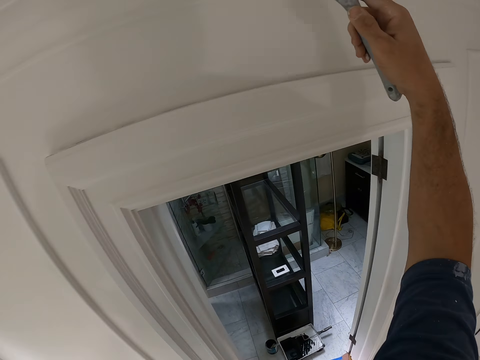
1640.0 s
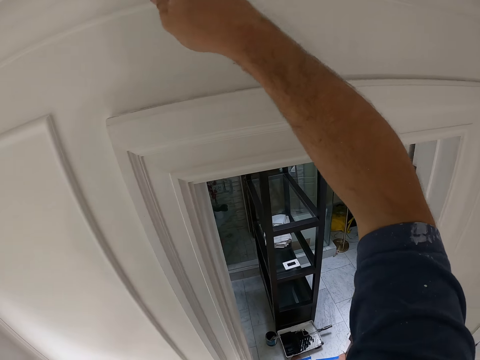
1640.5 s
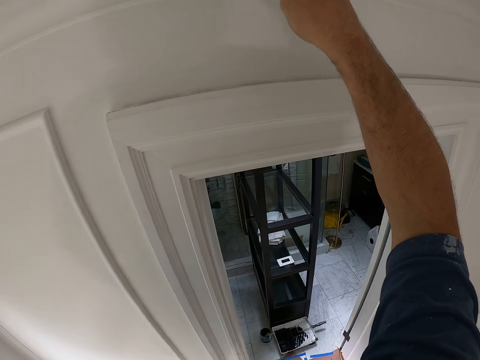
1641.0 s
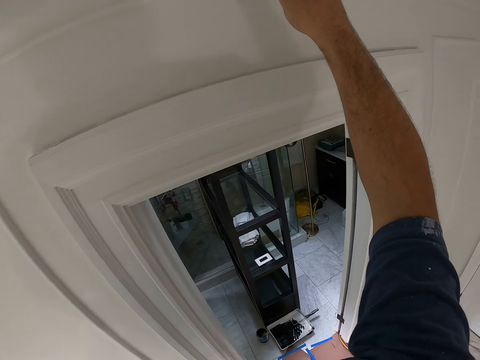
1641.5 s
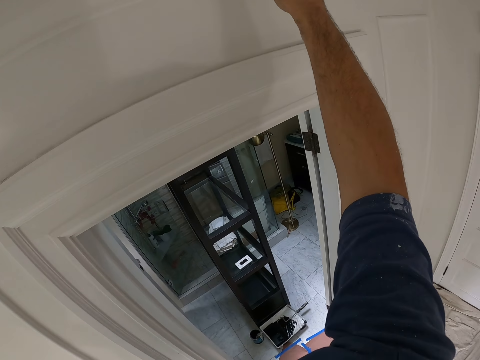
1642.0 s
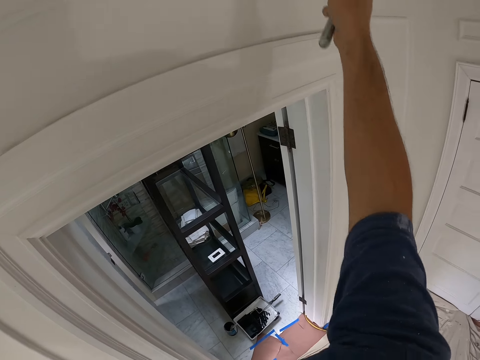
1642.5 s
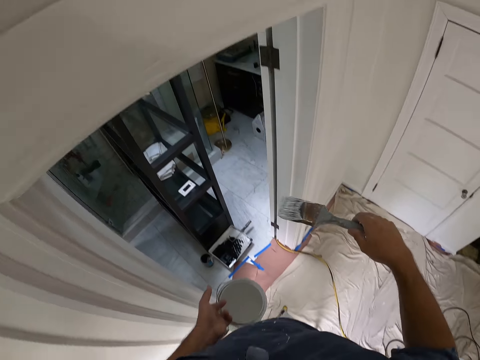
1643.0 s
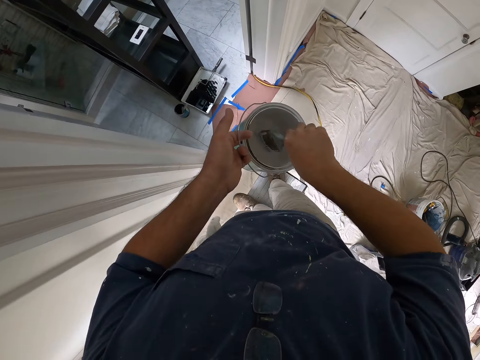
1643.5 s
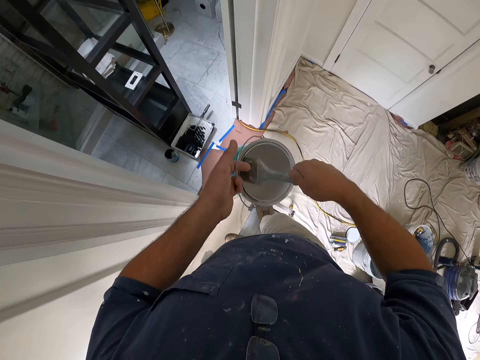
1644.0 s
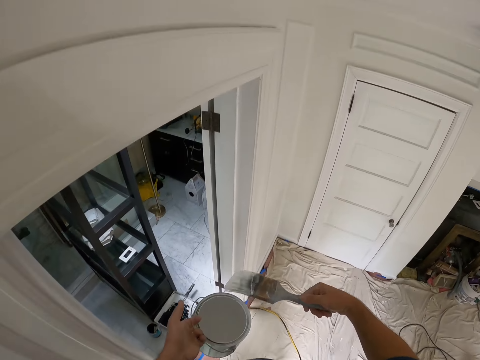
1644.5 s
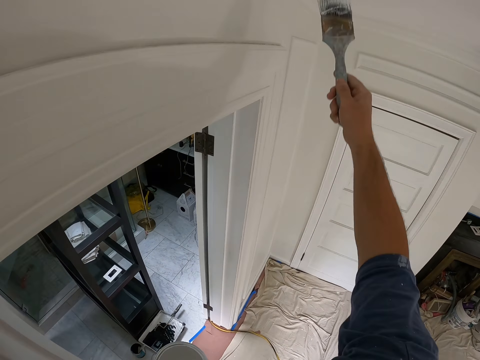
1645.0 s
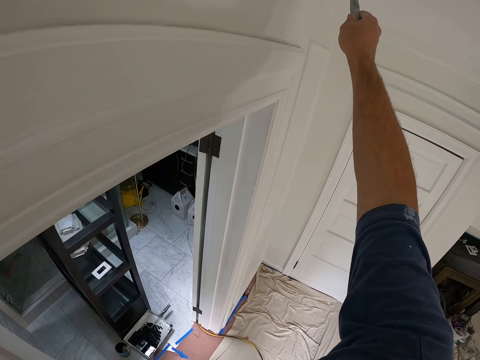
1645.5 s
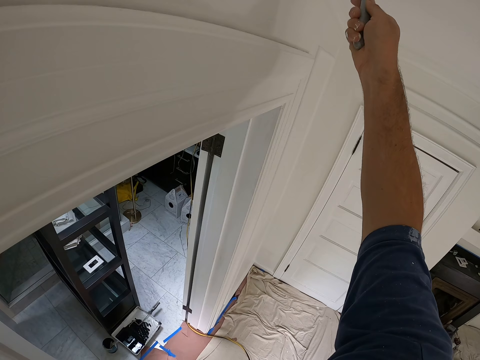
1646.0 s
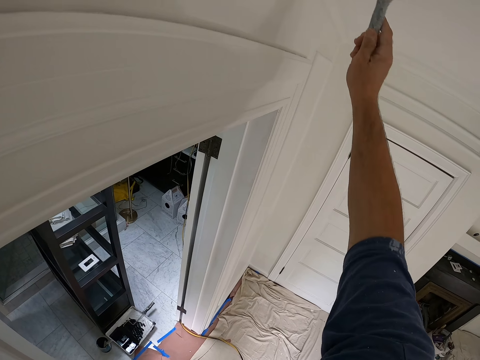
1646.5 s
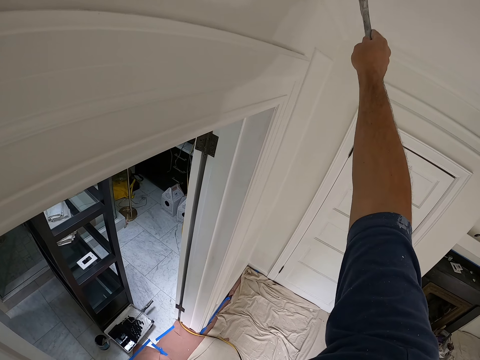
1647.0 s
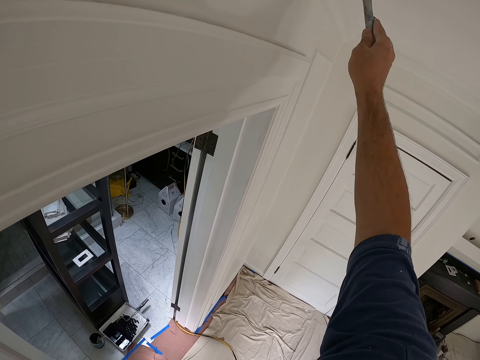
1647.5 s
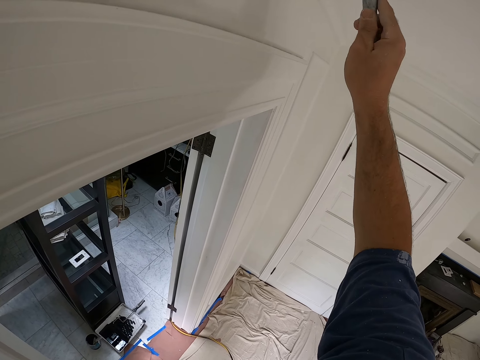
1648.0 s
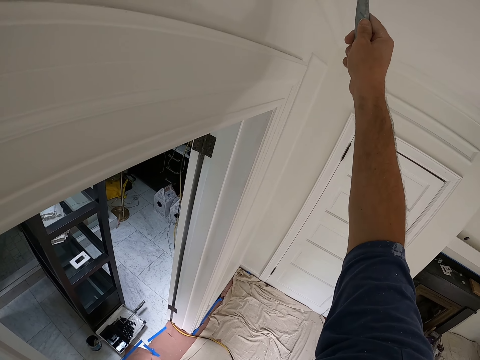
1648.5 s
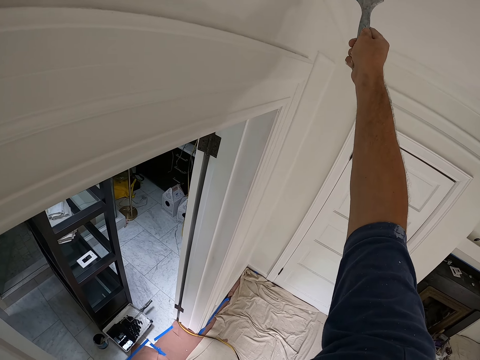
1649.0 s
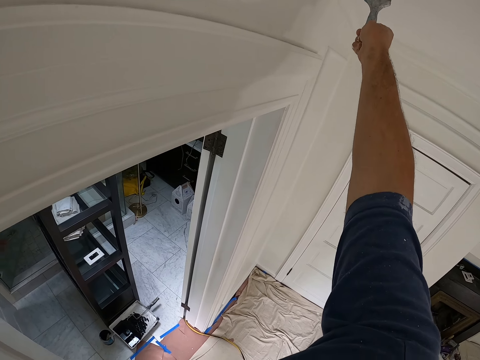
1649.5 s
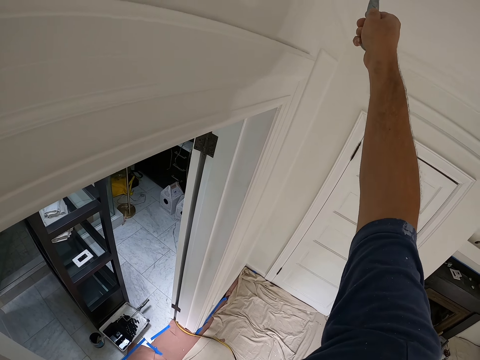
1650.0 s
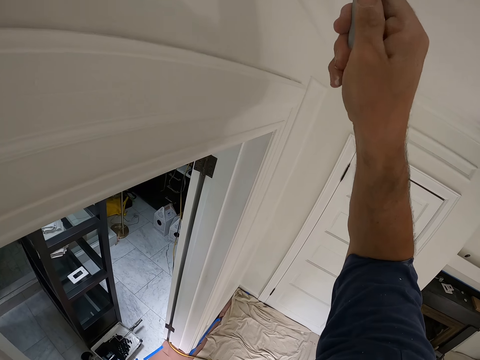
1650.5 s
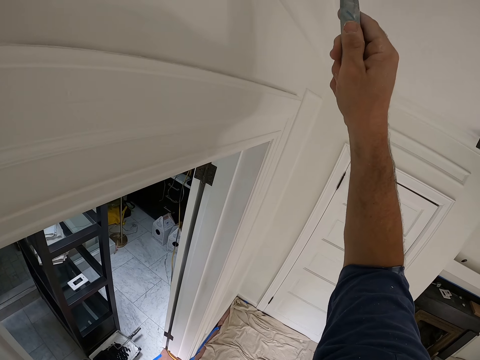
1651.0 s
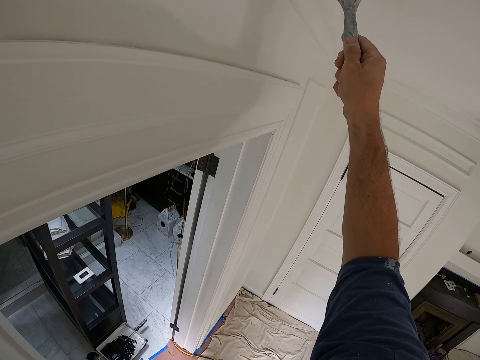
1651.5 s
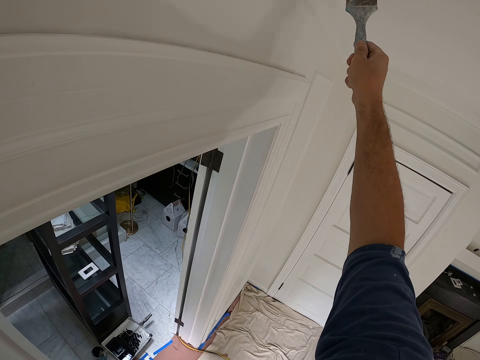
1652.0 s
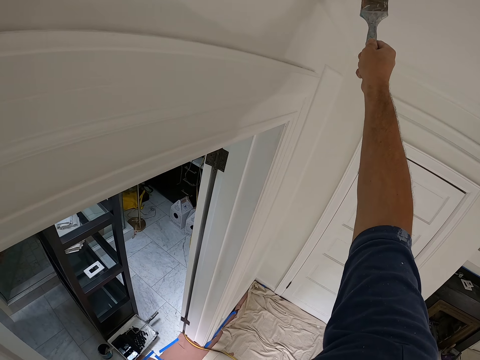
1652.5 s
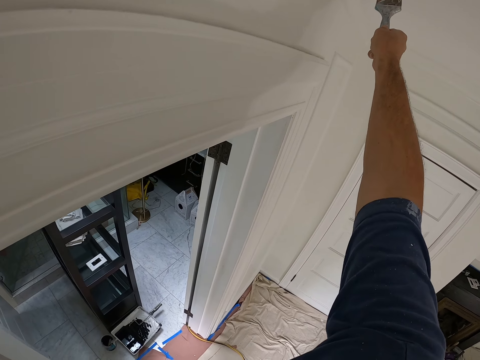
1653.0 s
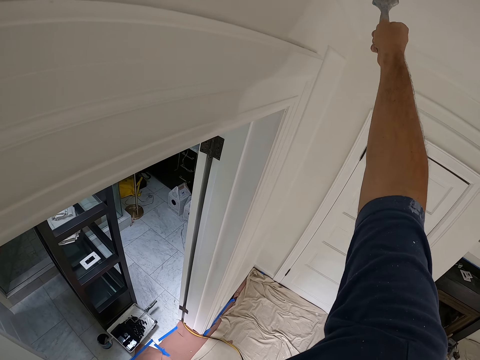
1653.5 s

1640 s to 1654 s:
The camera wearer removes the paint brush from the wall. They touch the paint in the paint can with the paint brush. They remove the paint brush from the paint can. They paint the wall with the paint brush.

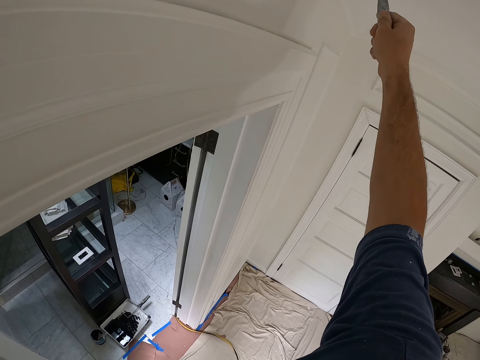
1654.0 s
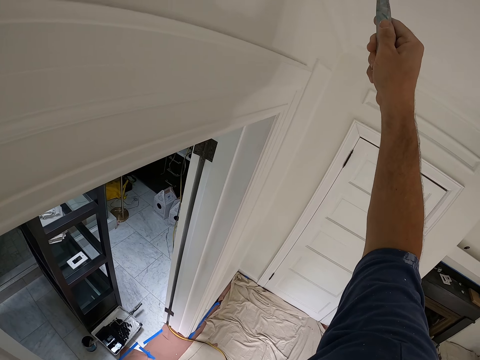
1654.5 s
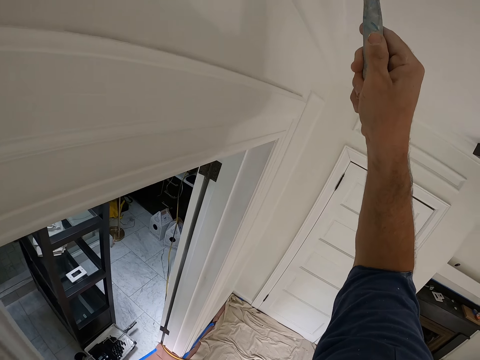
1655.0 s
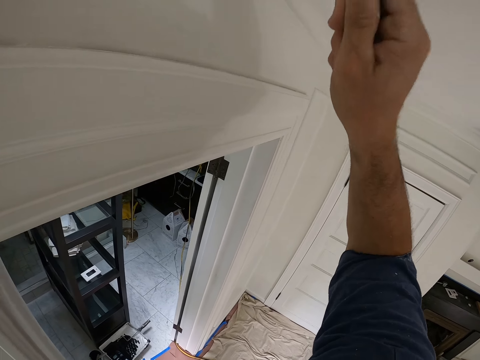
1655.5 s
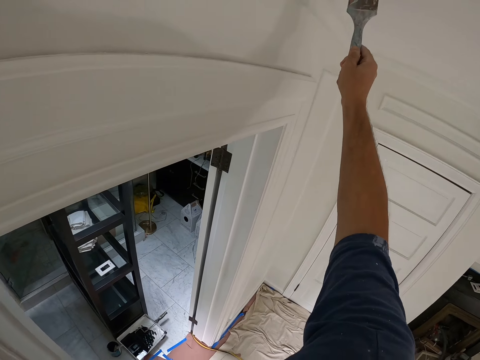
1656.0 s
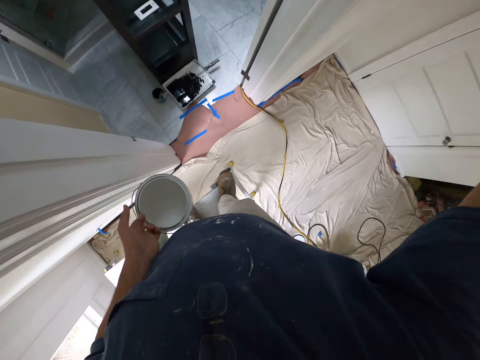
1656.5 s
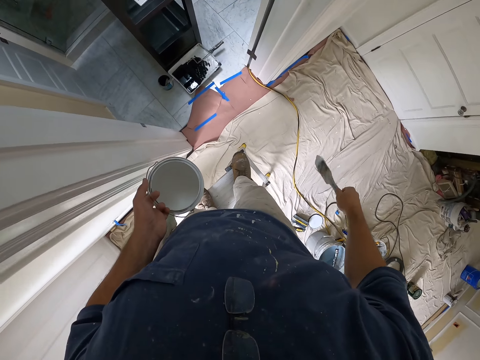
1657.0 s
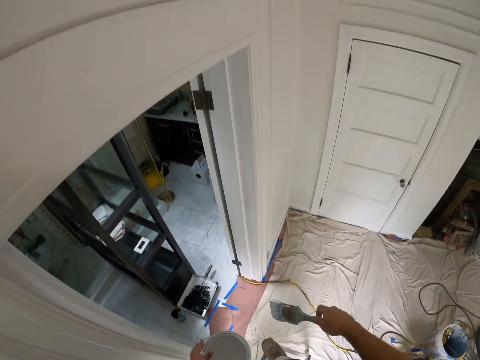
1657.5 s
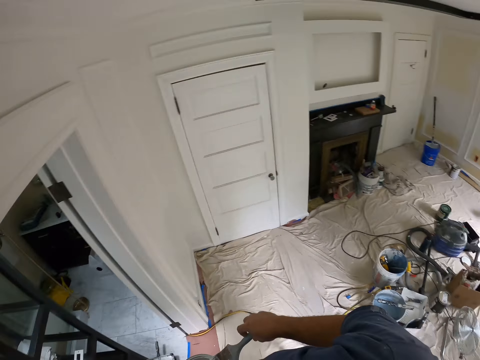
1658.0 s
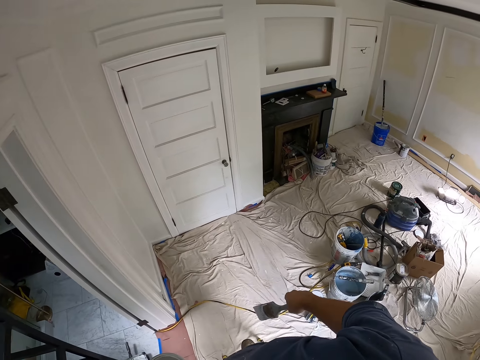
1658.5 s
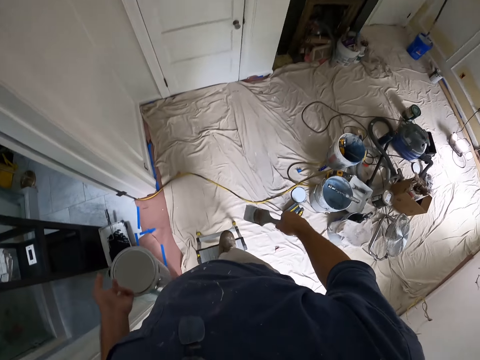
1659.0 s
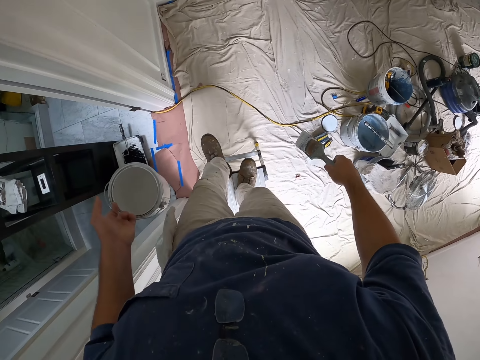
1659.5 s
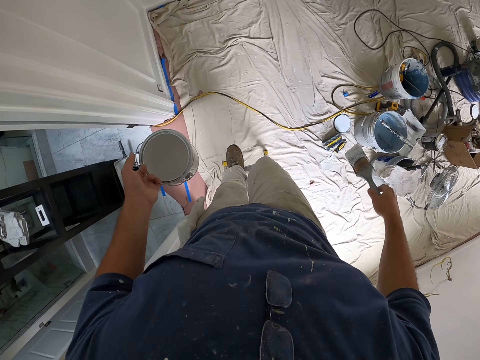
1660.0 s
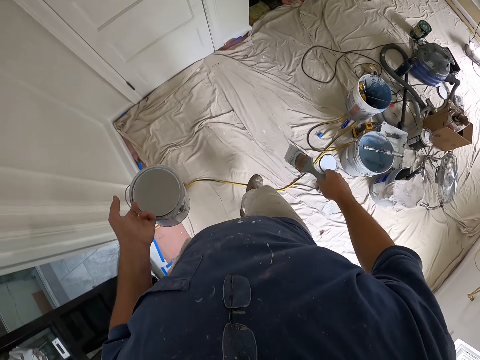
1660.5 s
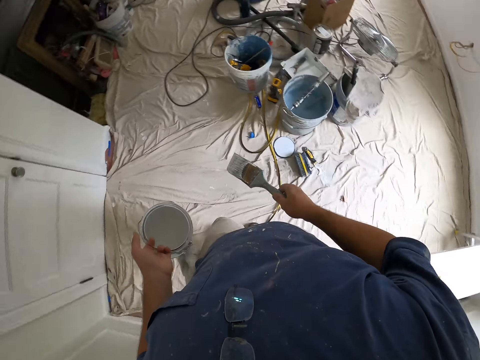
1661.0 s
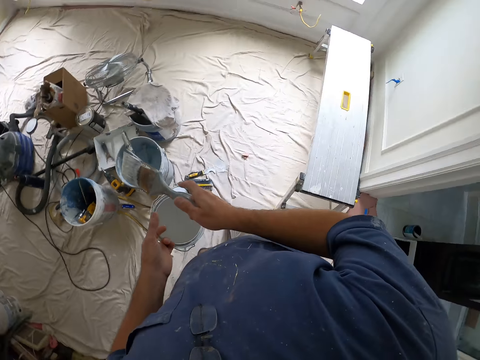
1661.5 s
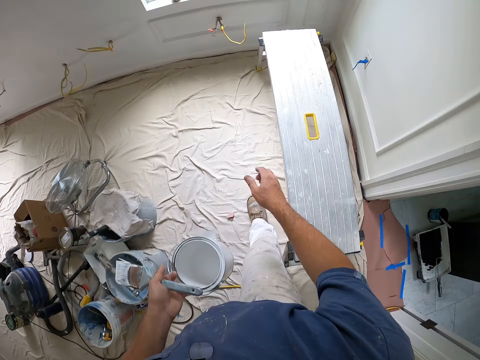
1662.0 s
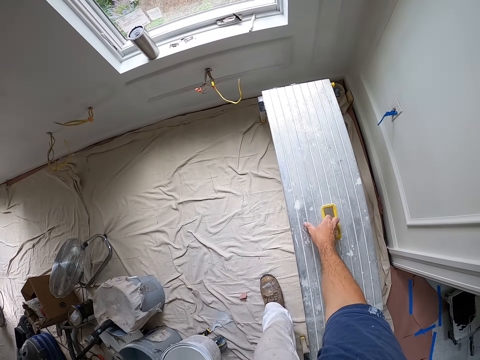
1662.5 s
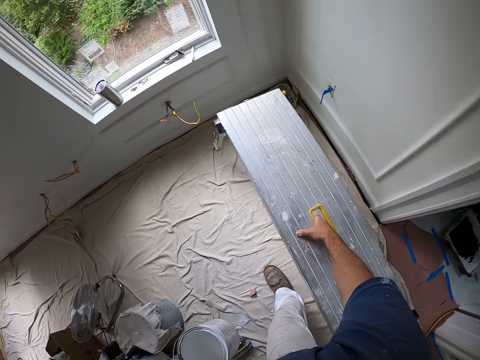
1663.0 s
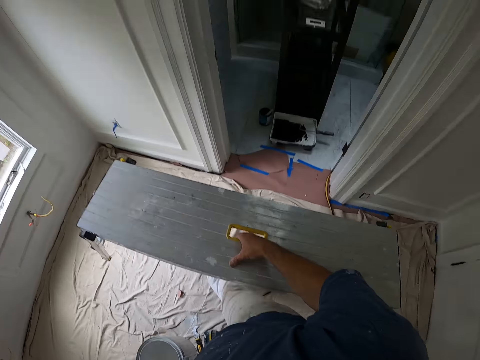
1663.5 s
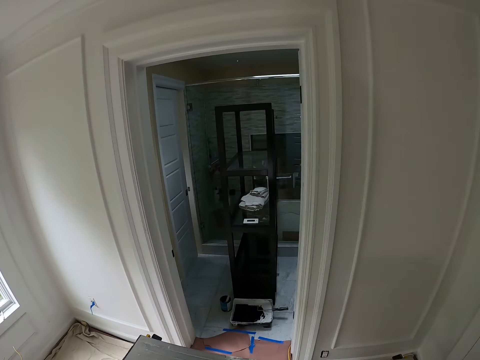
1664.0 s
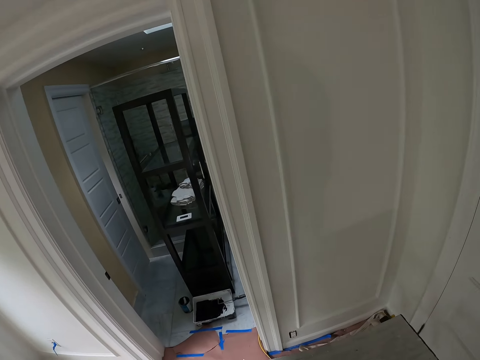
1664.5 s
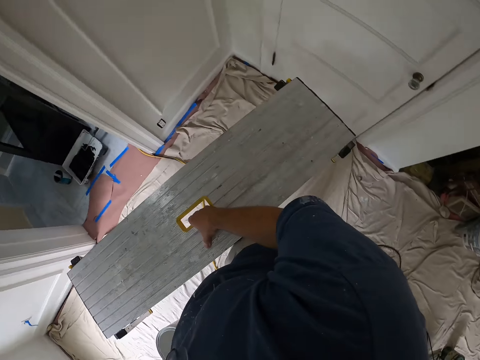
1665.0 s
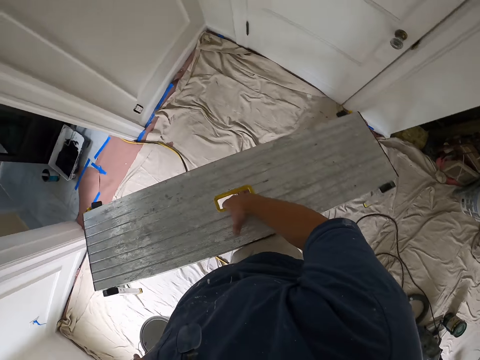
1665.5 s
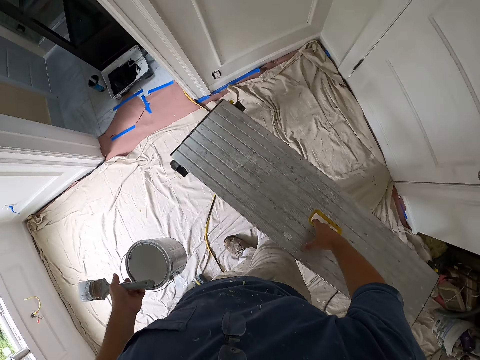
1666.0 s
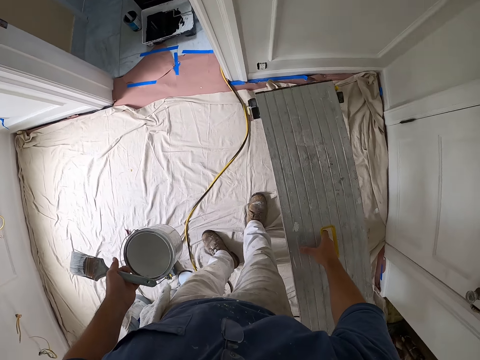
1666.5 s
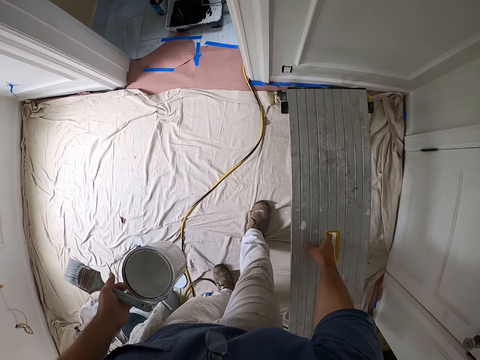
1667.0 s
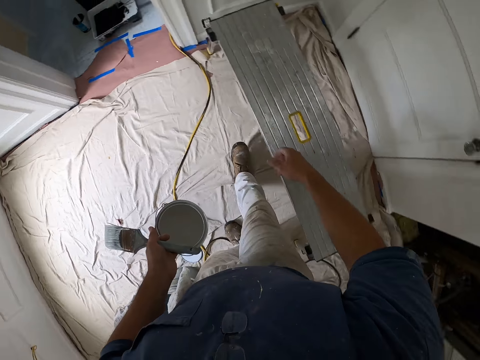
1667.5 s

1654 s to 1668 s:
The camera wearer removes the paint brush from the wall. He climbs down from the table ladder. He turns around. He carries the table ladder with his right hand. He turns to his right side. He drops the table ladder beside the wall.
